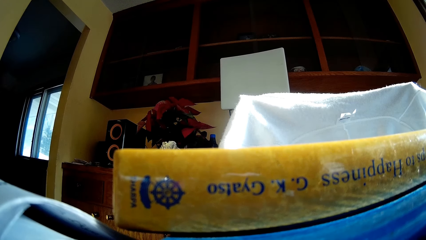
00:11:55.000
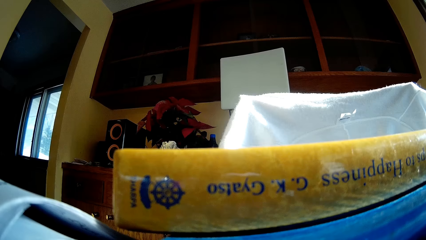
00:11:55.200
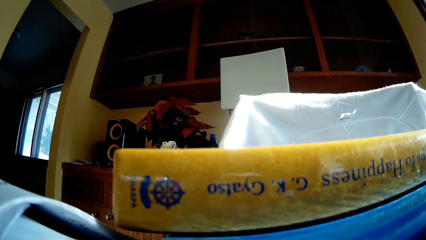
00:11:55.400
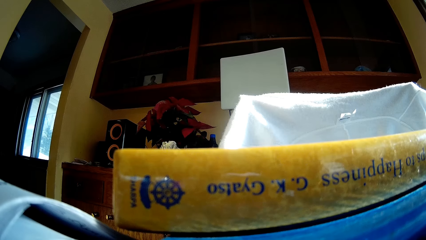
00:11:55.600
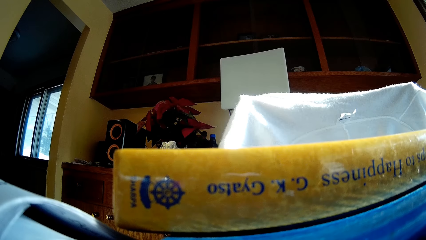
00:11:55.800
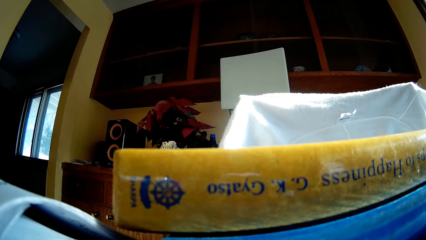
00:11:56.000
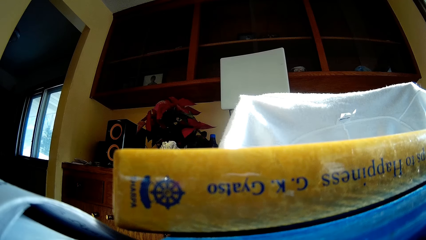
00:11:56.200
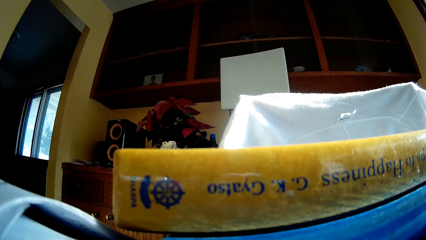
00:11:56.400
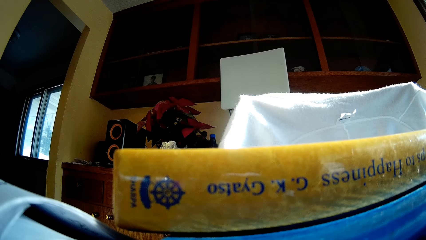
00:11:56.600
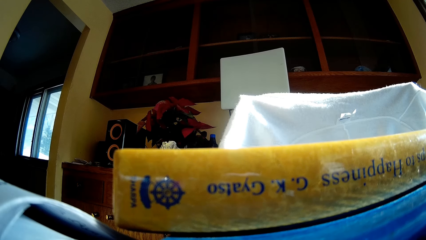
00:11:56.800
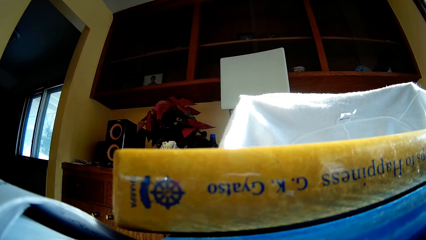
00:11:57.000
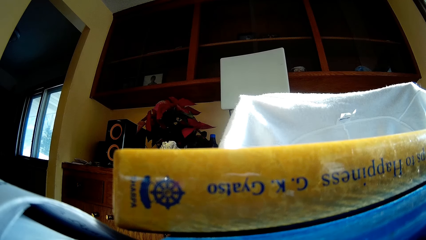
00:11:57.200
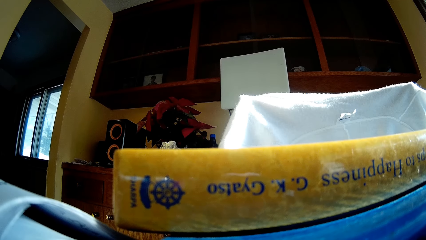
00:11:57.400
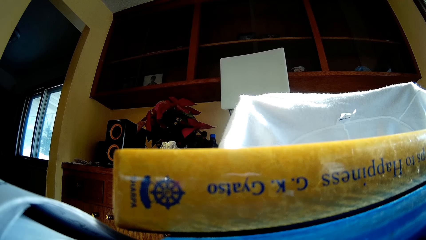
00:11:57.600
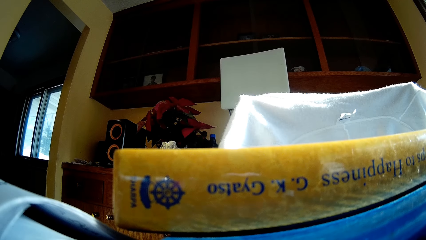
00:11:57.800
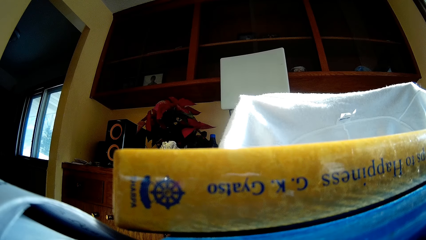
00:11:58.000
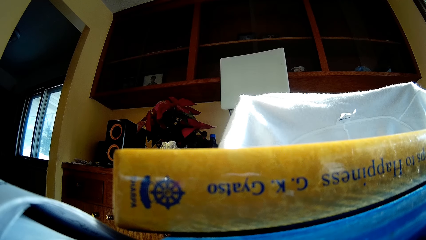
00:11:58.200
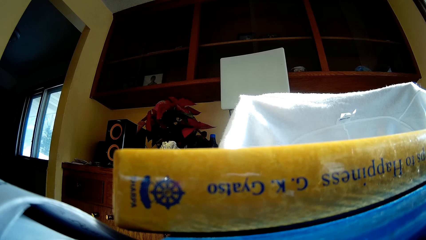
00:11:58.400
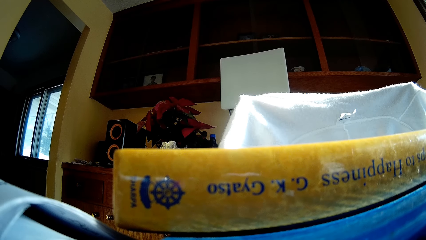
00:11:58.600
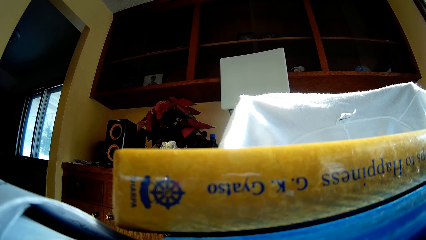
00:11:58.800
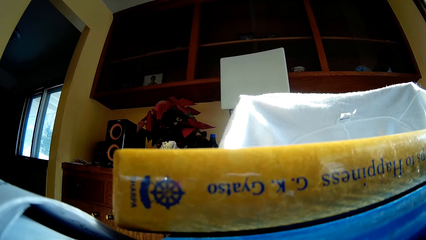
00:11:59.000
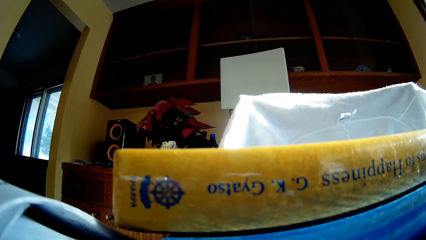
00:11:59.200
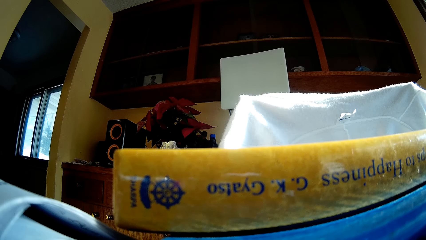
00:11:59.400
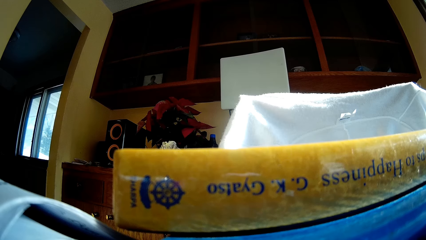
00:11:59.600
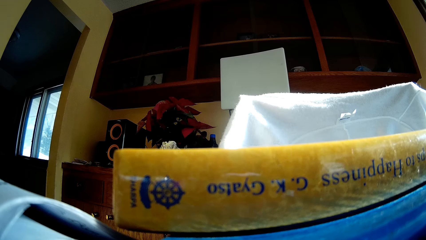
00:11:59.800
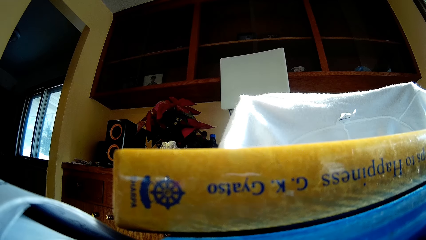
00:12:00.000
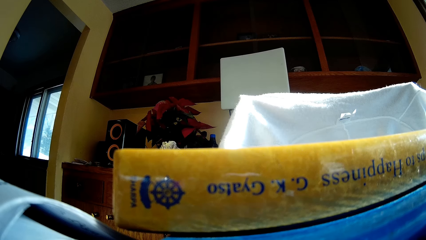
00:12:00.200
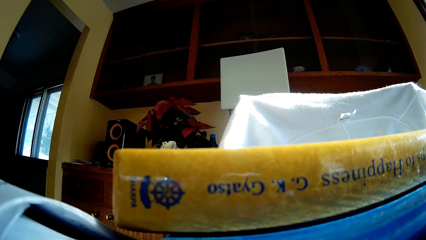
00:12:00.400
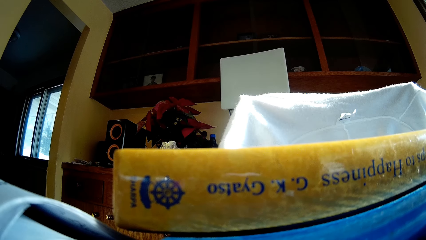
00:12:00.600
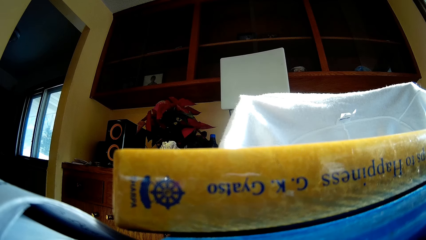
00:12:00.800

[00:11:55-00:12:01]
The camera wearer walks to the other room.

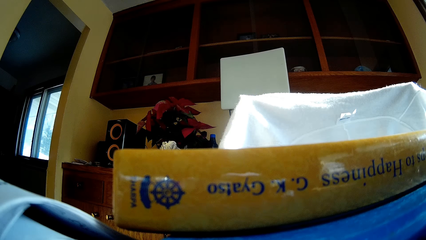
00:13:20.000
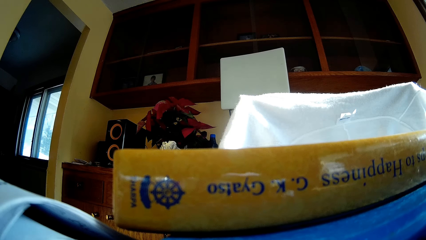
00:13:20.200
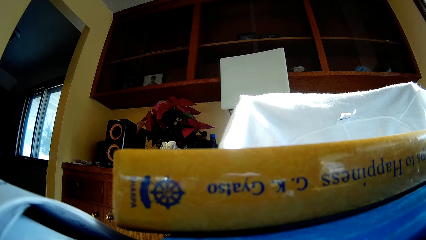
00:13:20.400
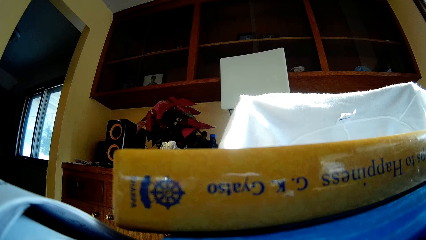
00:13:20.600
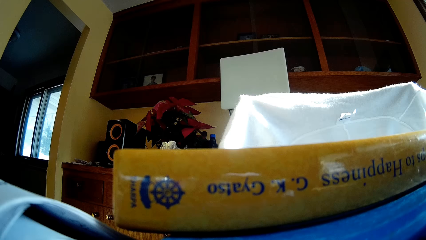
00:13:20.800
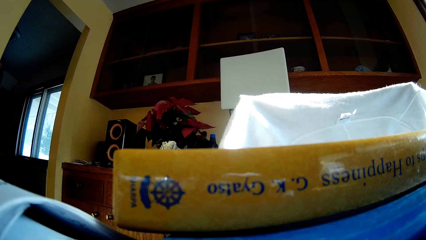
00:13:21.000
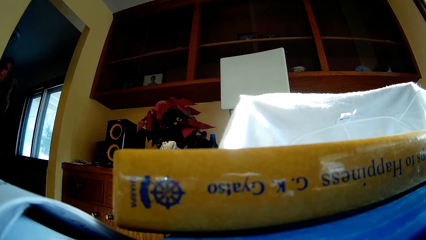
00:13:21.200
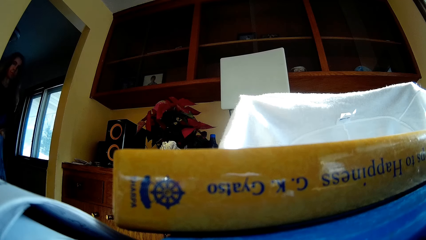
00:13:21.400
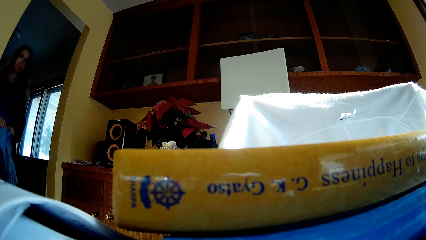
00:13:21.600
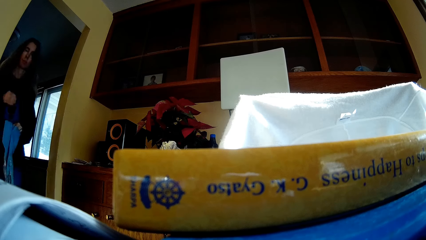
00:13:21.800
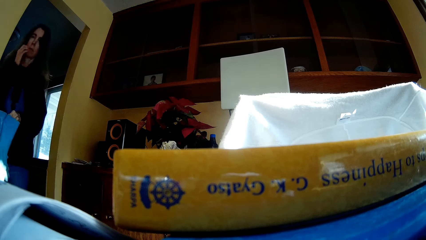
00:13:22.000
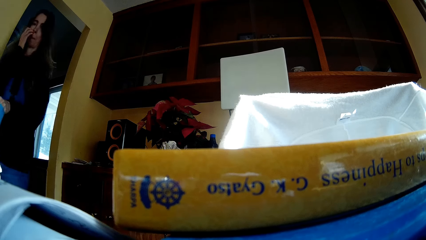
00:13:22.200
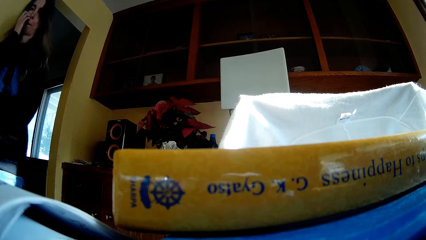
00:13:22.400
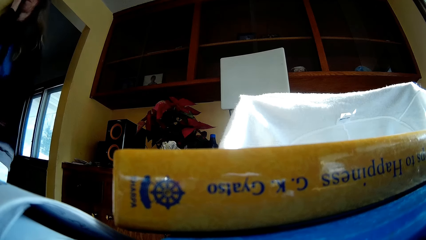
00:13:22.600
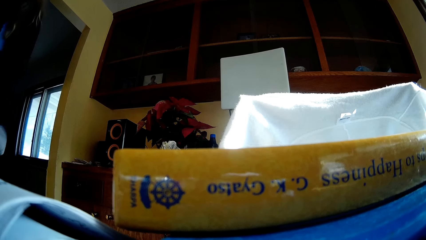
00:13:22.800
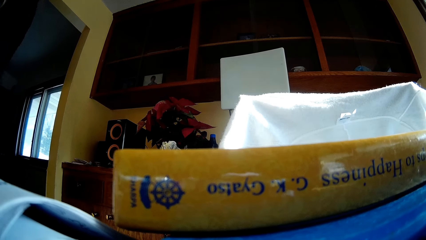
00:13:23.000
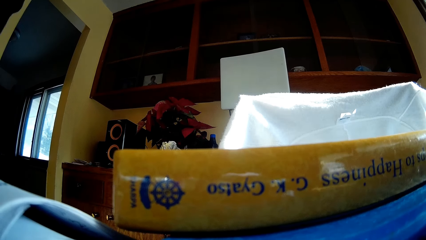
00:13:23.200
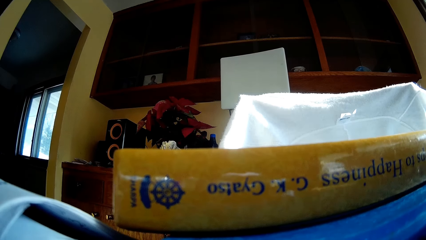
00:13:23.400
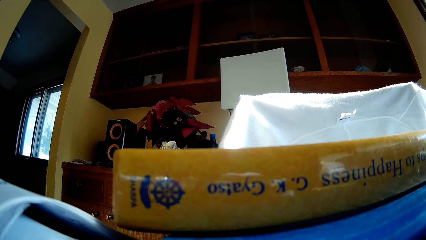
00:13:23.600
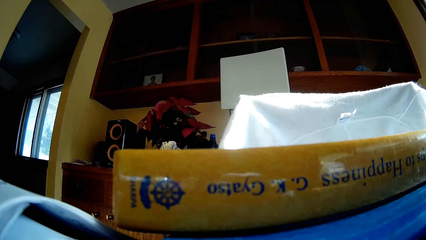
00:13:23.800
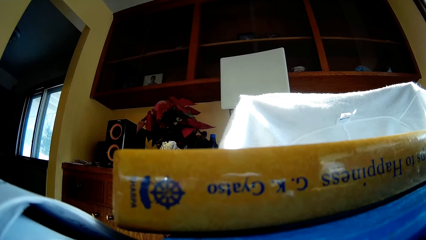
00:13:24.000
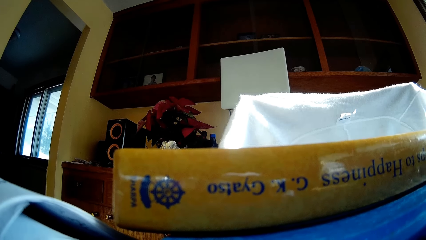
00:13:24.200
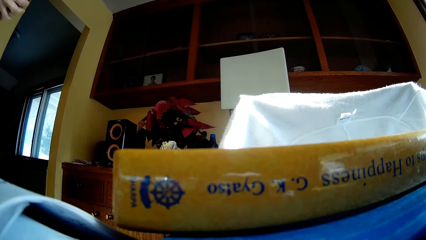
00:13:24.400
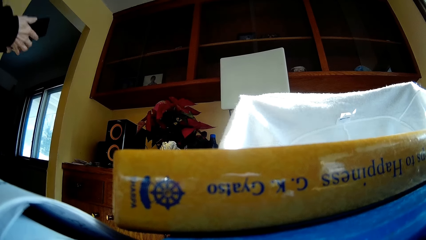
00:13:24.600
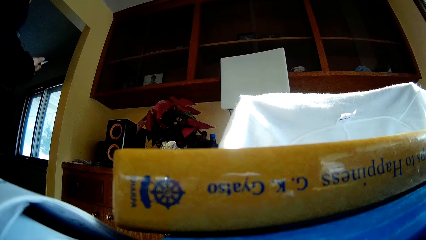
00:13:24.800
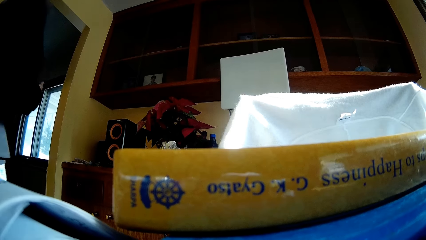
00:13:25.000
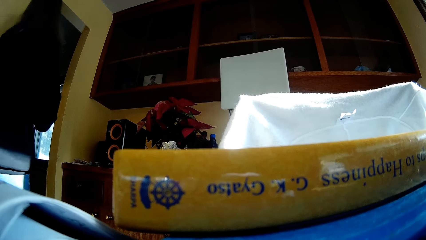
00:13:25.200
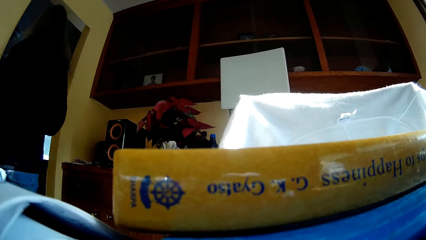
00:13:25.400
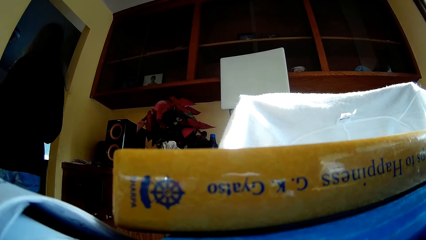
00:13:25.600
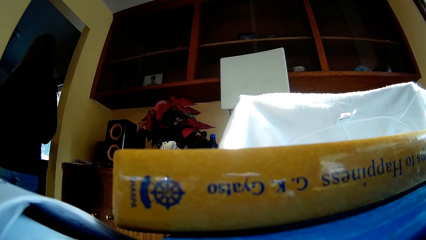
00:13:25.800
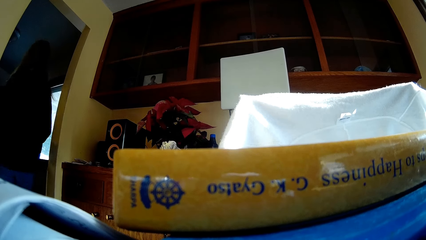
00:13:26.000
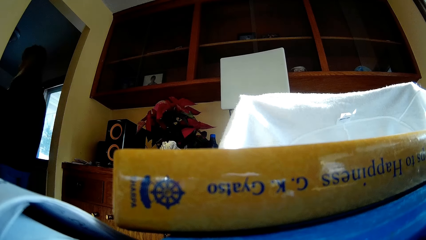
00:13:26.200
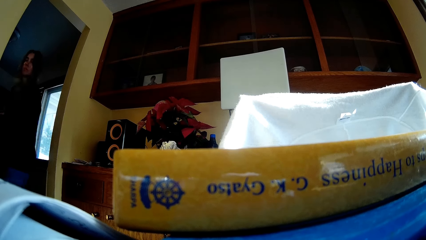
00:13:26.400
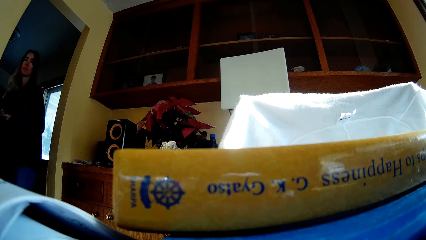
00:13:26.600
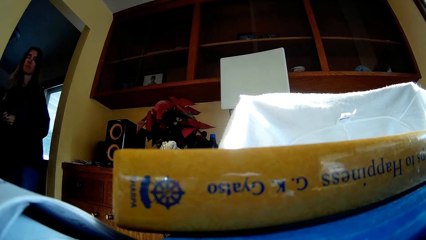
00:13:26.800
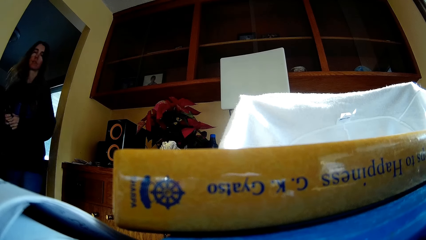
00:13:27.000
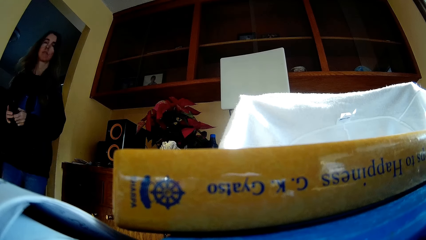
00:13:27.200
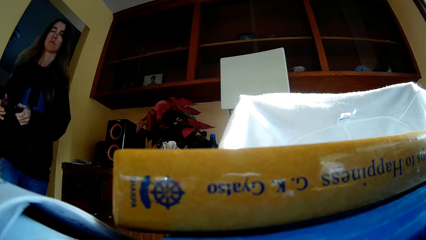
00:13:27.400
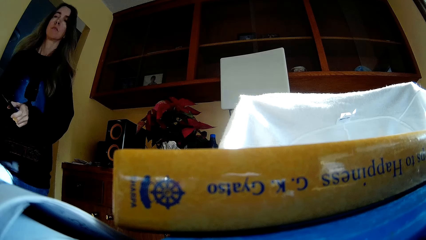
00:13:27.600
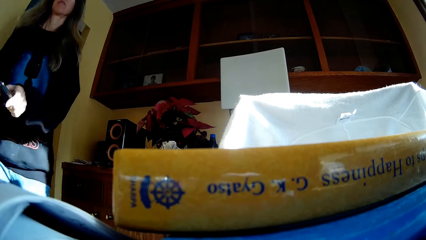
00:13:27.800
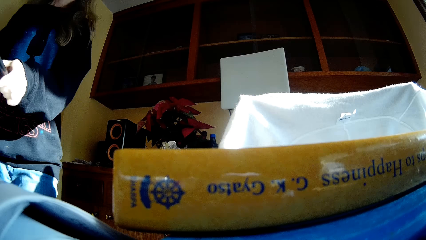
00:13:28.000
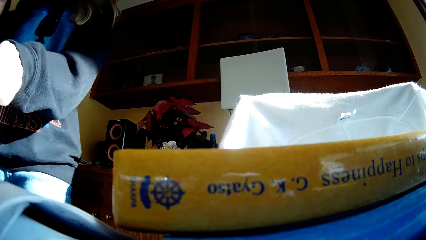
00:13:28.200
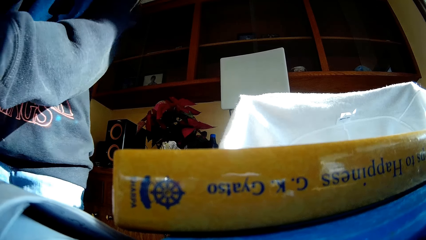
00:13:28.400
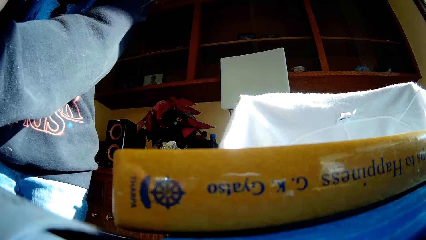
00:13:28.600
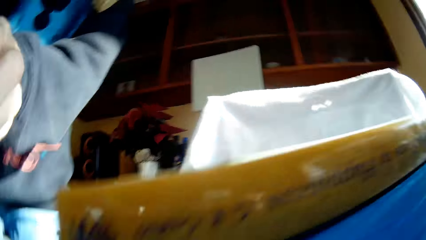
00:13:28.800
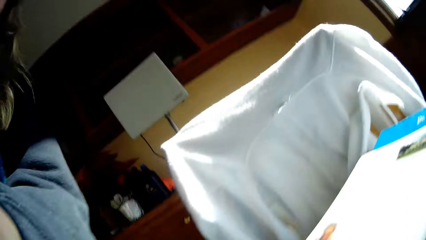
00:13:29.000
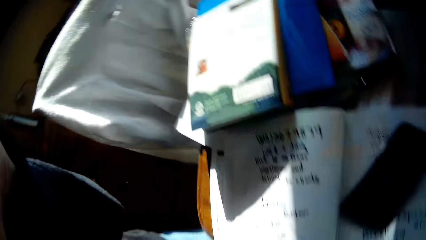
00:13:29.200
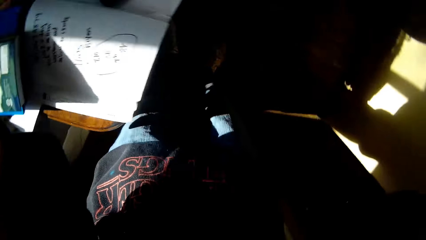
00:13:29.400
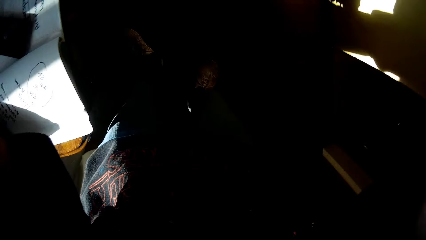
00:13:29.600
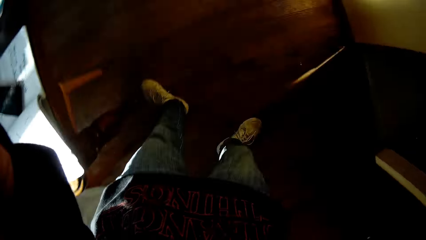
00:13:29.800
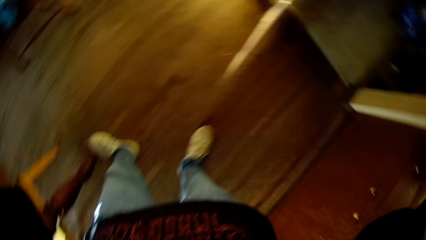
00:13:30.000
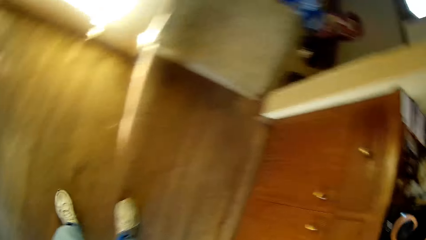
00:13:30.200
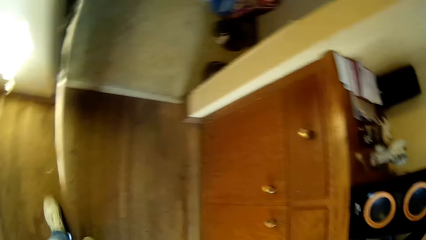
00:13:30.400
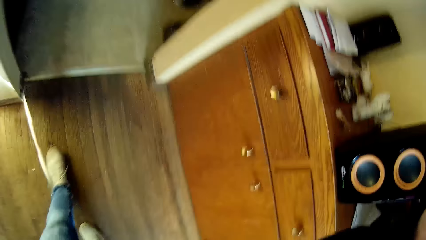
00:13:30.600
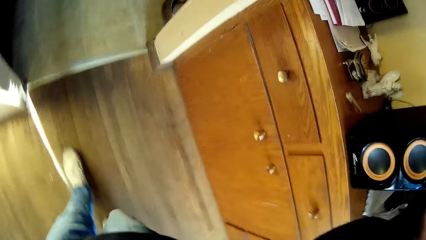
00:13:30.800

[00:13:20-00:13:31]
The camera wearer comes out of the other room. A woman walks in to the room and holds the boots. The camera wearer scratches her nose and walks towards the camera. The woman holds the phone. The camera wearer takes her phone. The woman walks away from the camera. The camera wearer walks to the other room. The woman walks towards the camera. The camera wearer turns back and puts her phone down. The woman picks up the camera. The camera wearer takes the camera and puts the camera on the head. She adjusts the camera.
